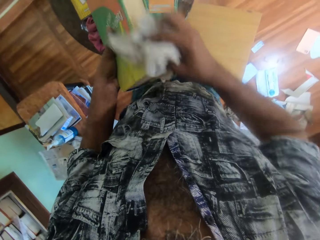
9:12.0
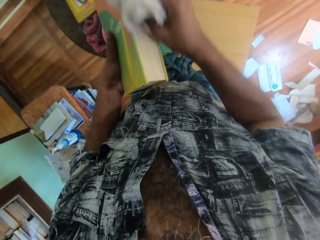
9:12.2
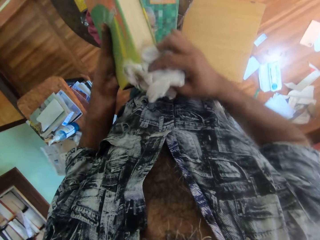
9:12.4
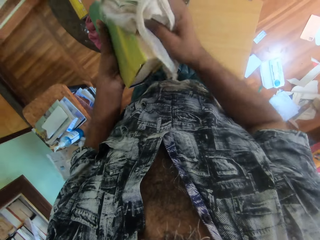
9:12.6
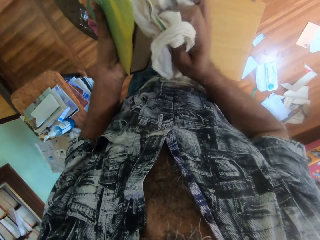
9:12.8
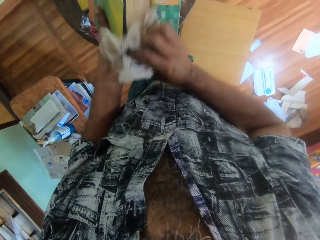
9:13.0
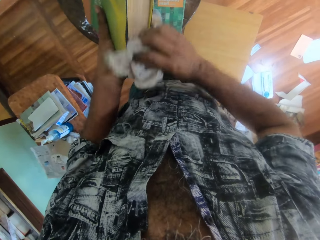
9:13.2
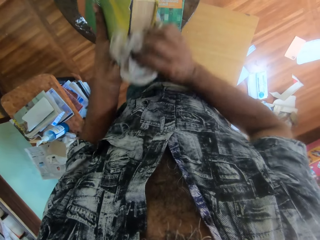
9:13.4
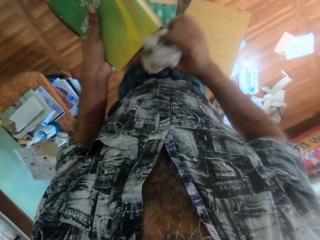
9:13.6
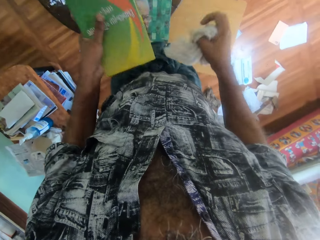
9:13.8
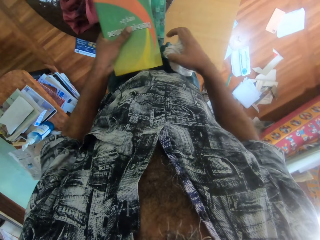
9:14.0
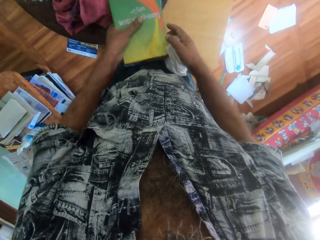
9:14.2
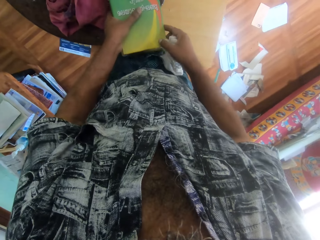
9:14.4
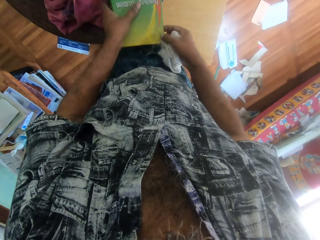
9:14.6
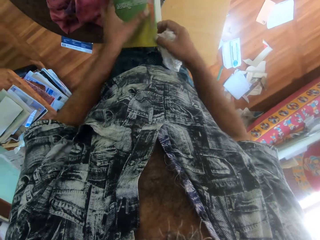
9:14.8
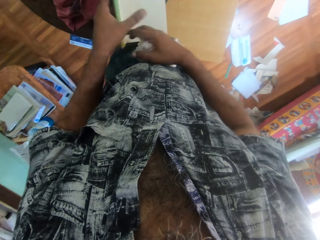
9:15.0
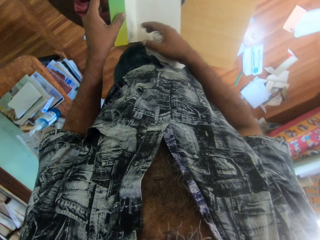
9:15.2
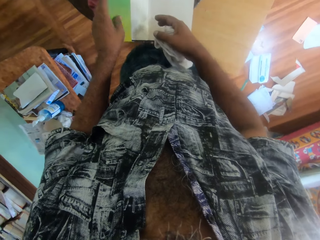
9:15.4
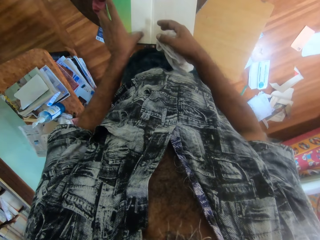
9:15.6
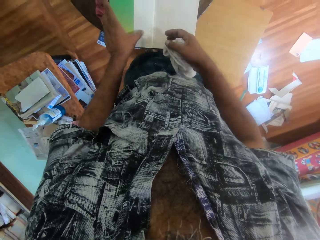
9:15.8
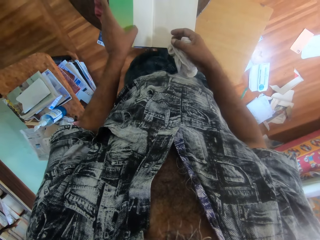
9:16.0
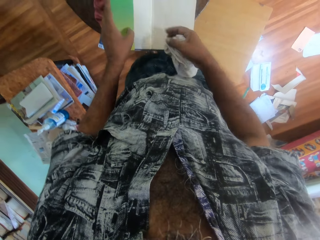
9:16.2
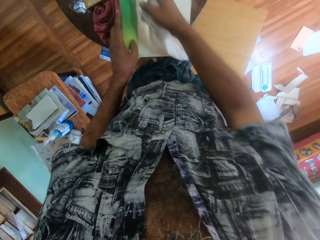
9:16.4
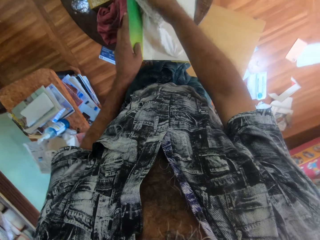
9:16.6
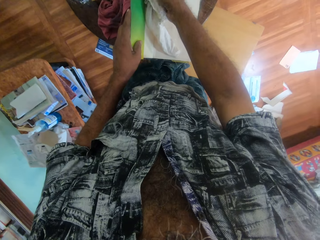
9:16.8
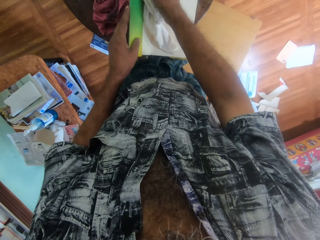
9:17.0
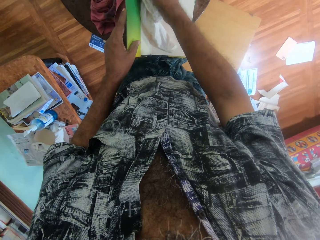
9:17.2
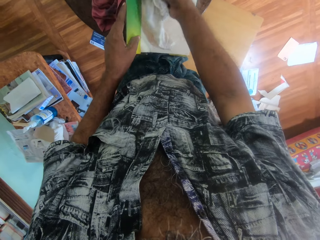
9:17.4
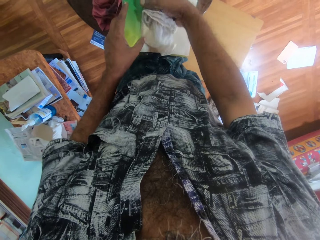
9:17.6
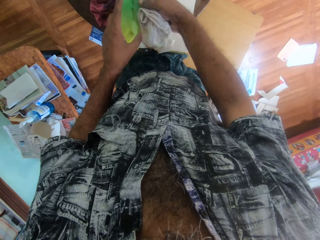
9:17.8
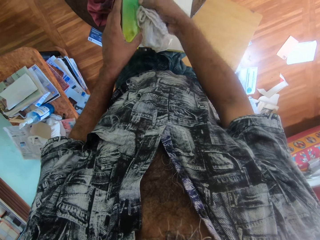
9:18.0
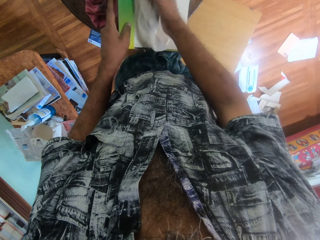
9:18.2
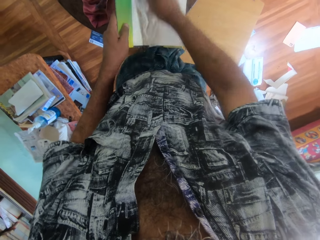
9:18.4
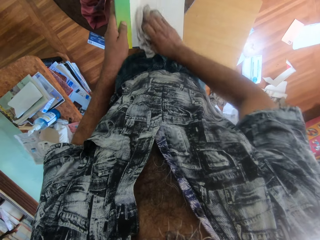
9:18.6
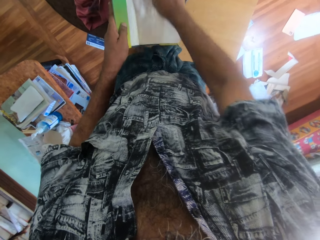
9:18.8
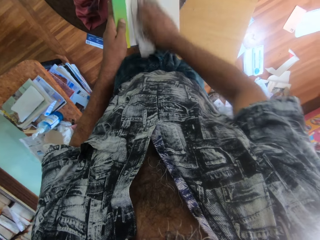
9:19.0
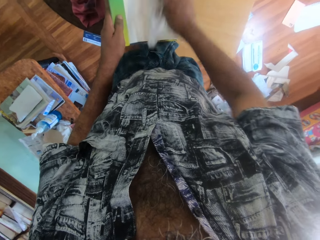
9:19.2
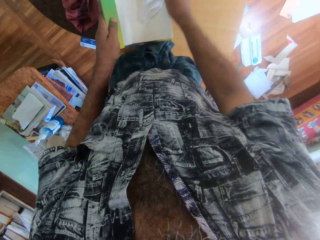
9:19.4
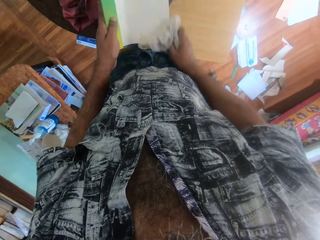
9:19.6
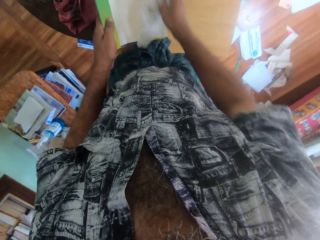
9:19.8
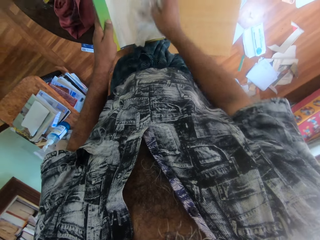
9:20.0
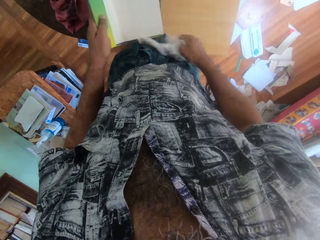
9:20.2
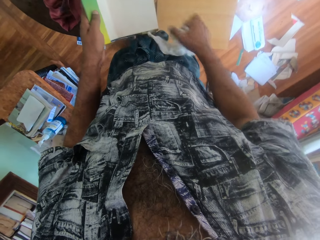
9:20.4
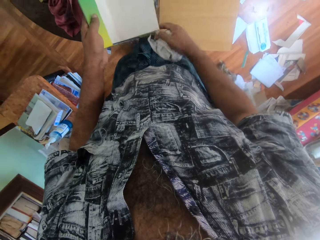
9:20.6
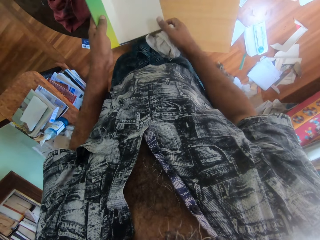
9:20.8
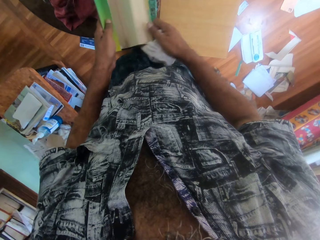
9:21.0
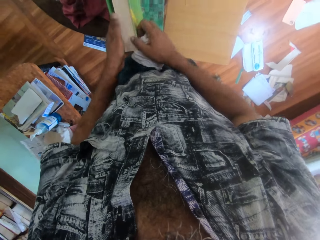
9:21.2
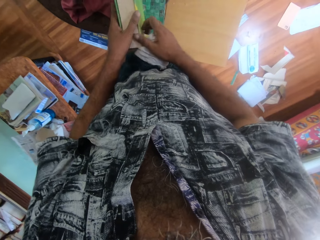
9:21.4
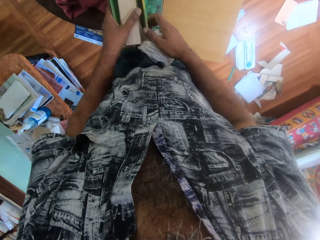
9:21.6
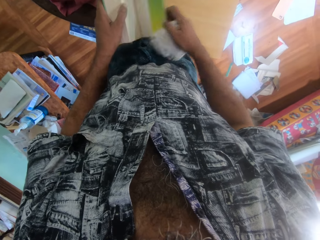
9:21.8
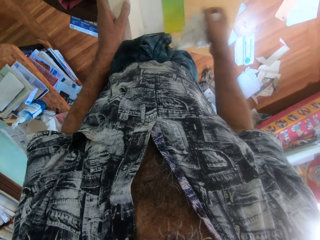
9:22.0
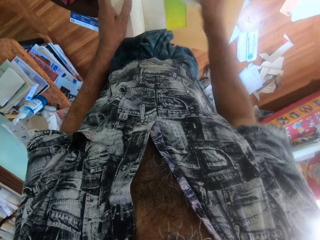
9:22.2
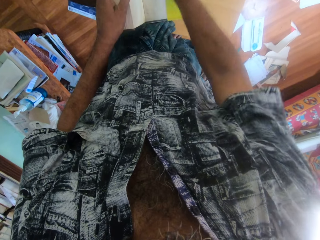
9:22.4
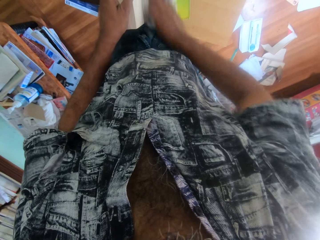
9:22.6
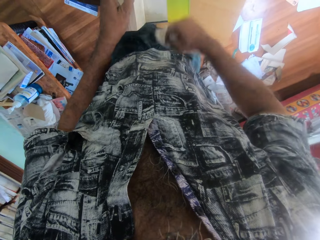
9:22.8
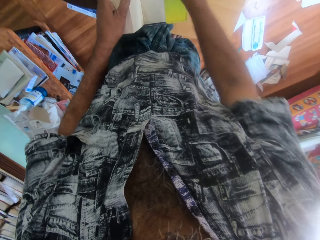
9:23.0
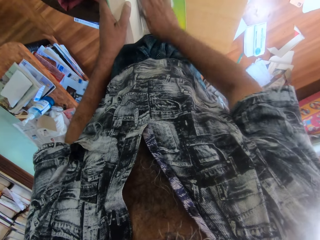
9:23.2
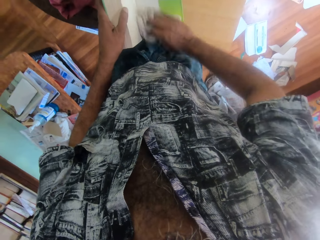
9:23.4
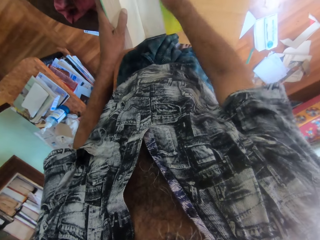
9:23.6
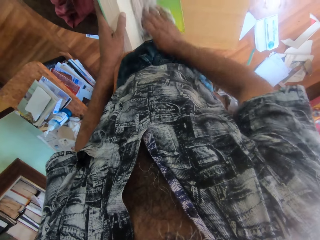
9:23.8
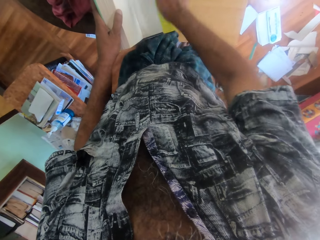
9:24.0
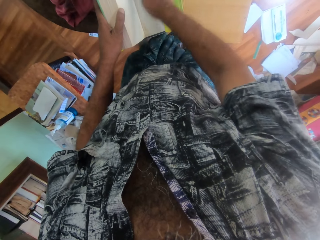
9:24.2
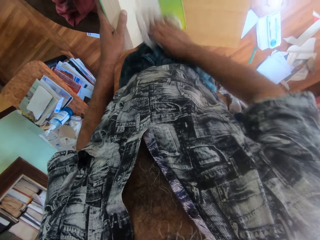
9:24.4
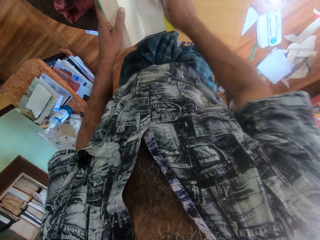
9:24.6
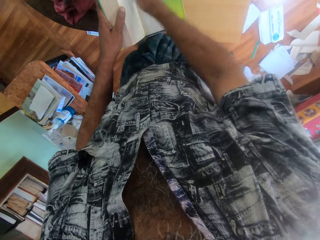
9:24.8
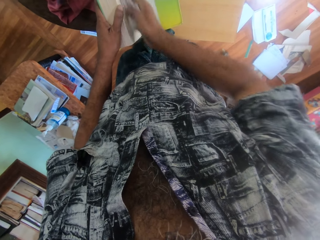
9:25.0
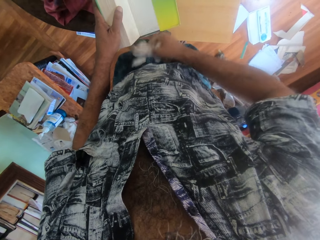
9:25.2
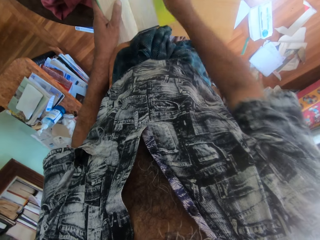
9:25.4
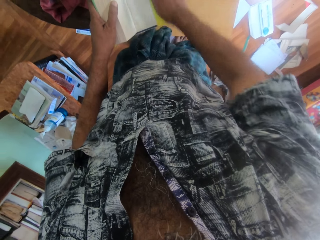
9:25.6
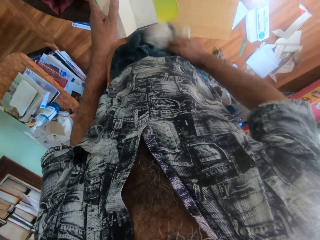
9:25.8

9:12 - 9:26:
The camera wearer drops the book on the book on the table with his left hand. He opens the book cover on the book on the table with his right hand. He adjusts the green colored book on the table with his left hand. He adjusts the green colored book on the table with his right hand. He cleans the green colored book in his left hand with the piece of cloth in his right hand. He closes the green colored book on the table with his hands. He opens the green colored book on the table with his hands, on the other side. He cleans the green colored book in his left hand with the piece of cloth in his right hand.

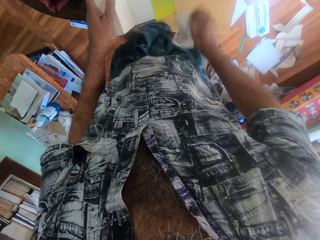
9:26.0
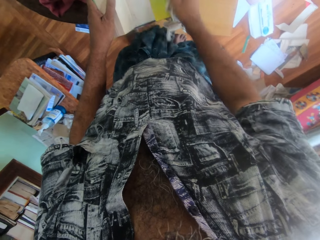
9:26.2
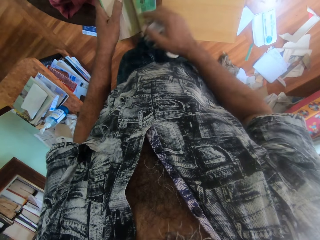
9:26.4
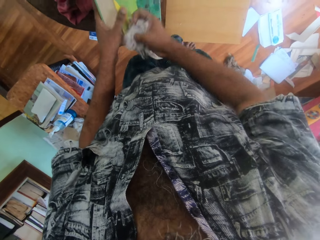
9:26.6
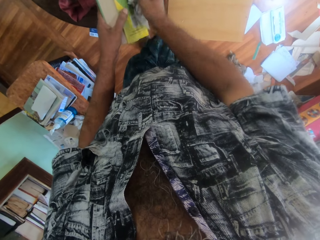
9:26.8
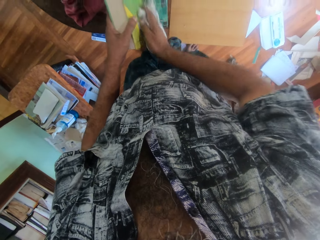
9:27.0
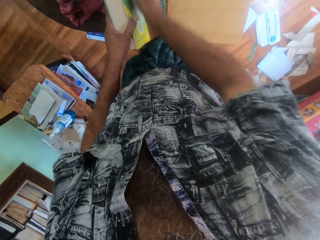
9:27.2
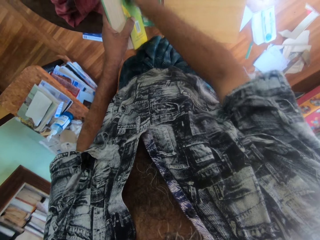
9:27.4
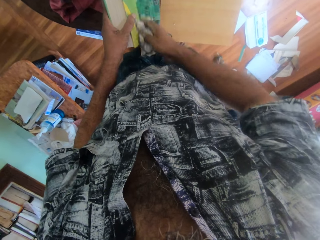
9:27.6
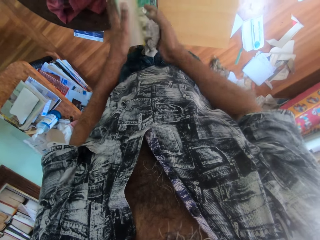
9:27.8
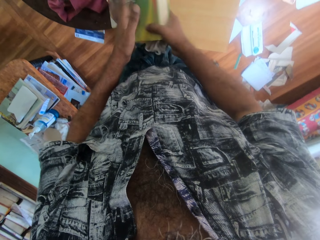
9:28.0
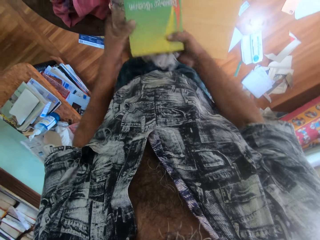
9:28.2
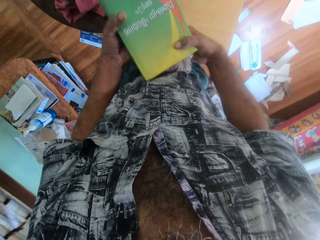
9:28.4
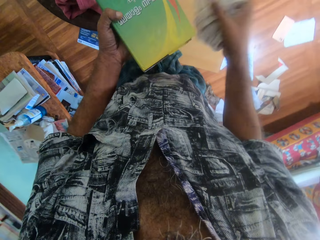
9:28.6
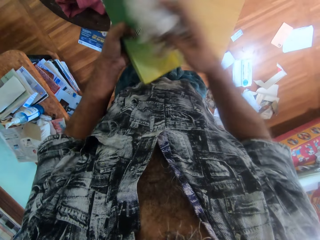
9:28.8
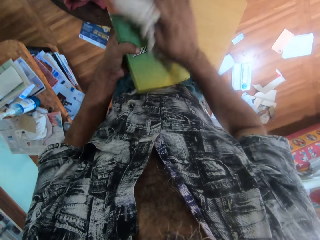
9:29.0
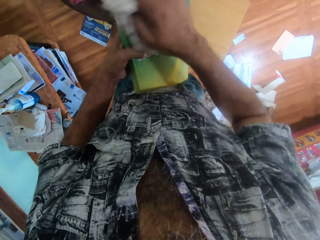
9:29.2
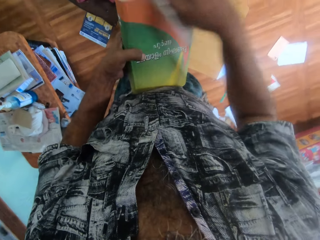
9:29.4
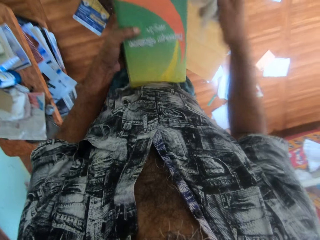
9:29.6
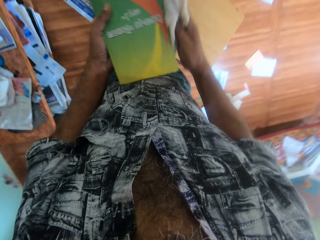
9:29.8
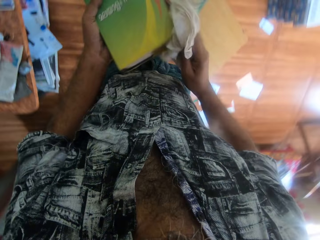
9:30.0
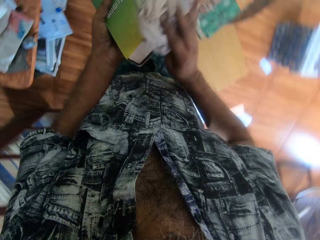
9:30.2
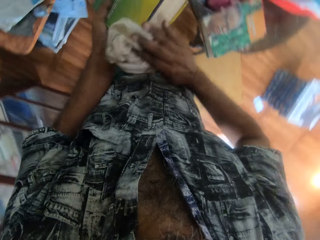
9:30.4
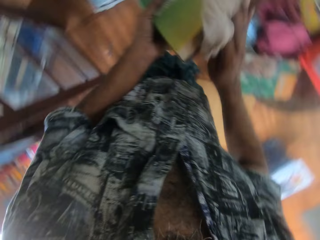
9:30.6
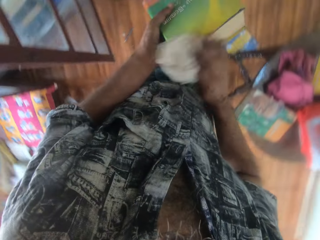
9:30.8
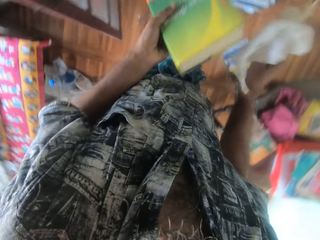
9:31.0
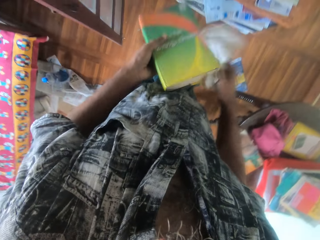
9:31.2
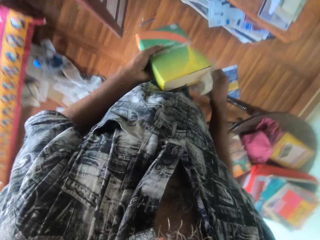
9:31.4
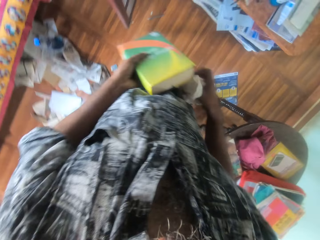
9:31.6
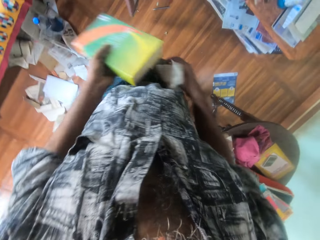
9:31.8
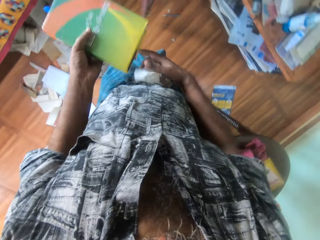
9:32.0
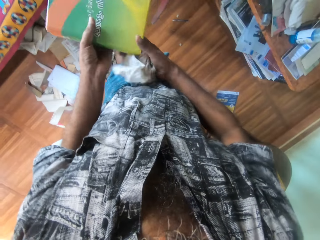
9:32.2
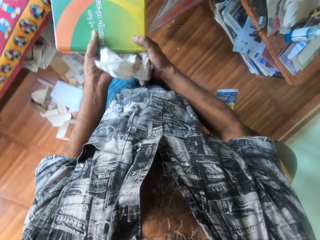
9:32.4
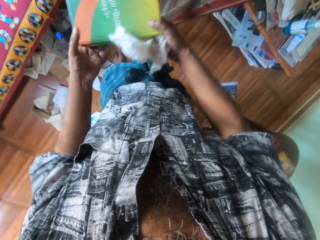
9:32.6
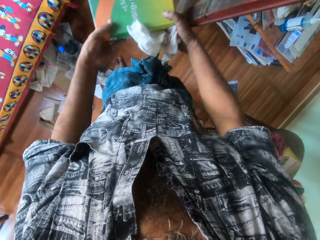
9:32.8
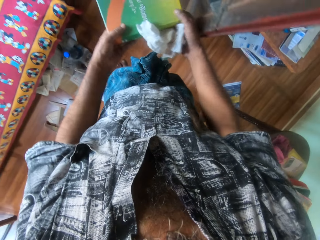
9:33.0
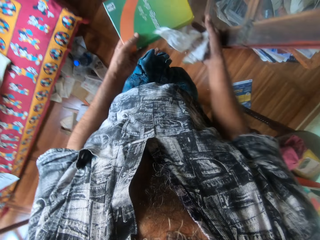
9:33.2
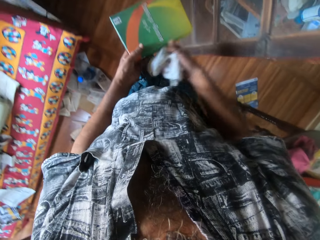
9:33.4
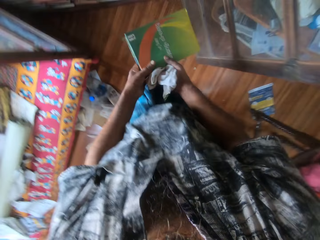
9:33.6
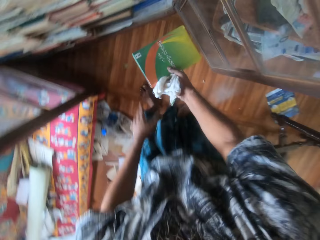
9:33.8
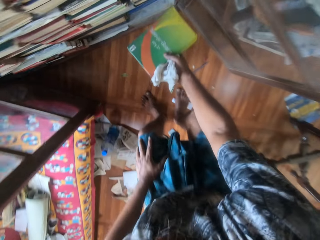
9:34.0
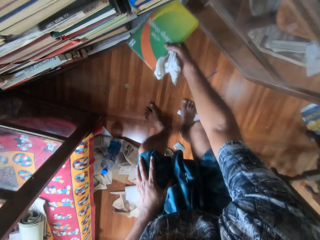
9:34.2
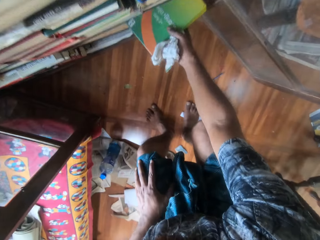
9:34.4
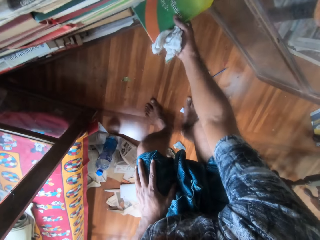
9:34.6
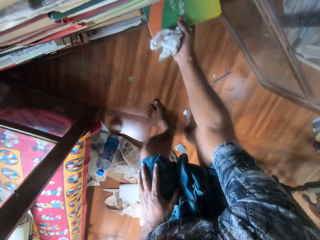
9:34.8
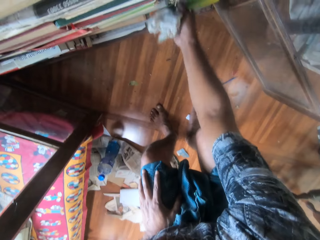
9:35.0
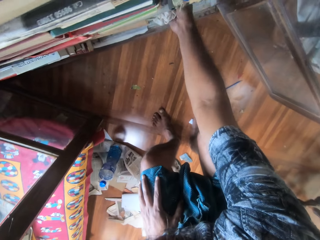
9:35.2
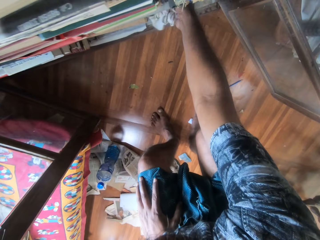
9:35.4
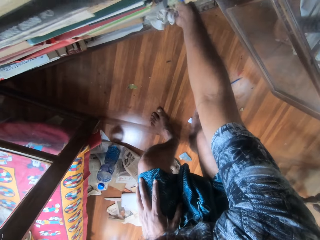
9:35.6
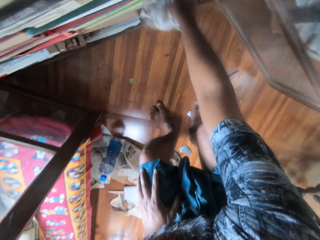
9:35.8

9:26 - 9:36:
The camera wearer closes the green colored book in his left hand with his right hand. He cleans the green colored book in his left hand with the piece of cloth in his right hand. He picks up the green colored book from the table with his hands. He cleans the green colored book in his left hand with the piece of cloth in his right hand. He drops the green colored book in the shelf with his hands.
